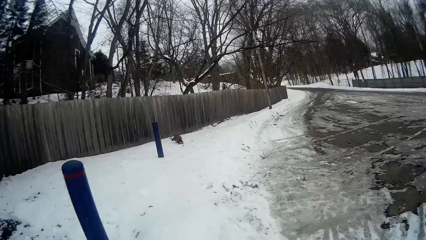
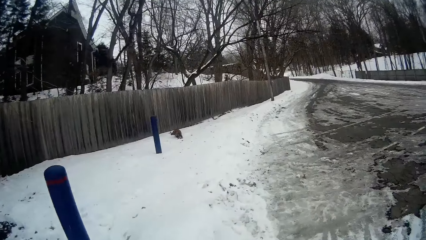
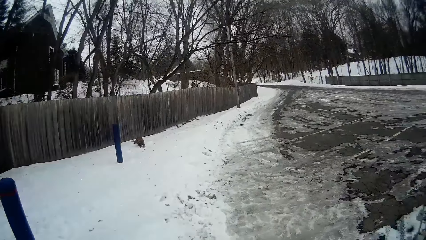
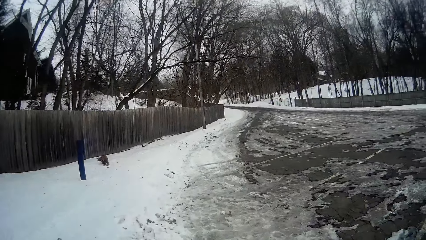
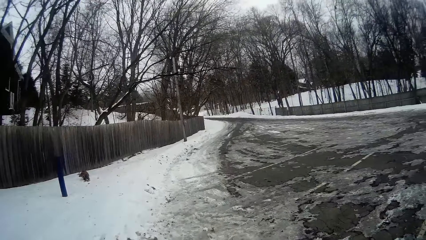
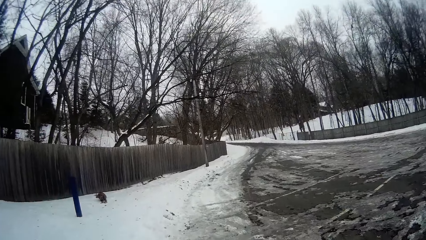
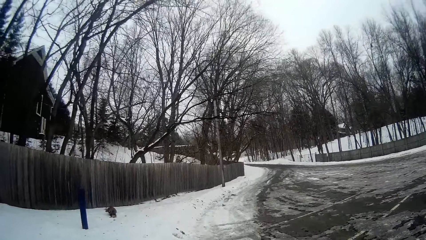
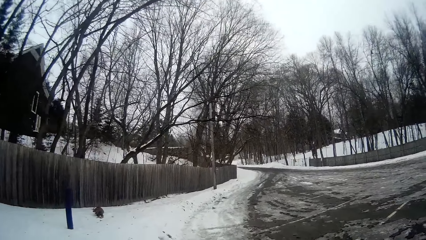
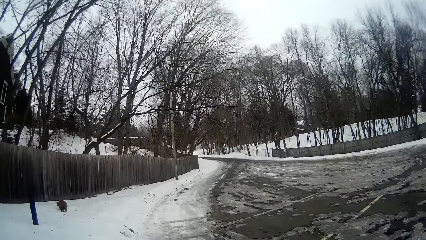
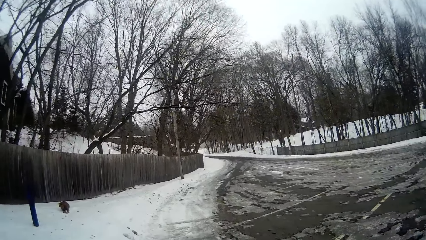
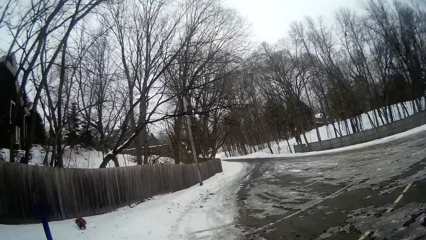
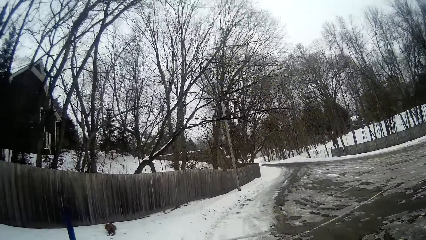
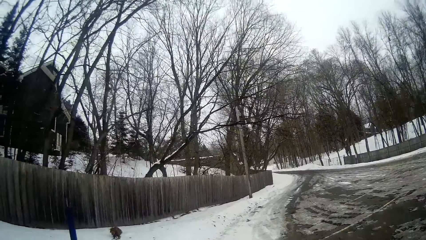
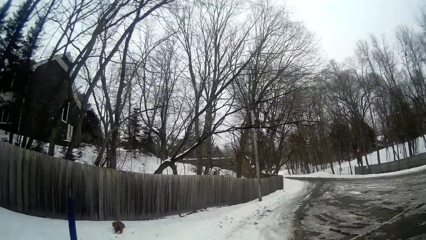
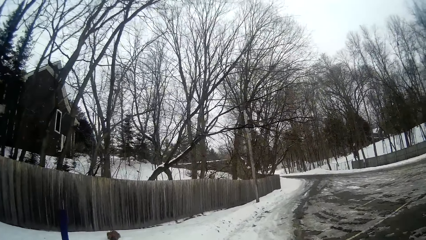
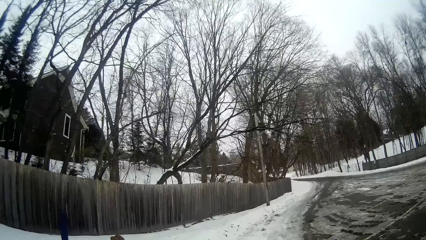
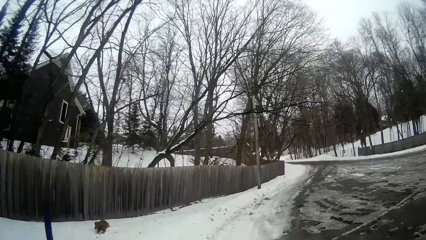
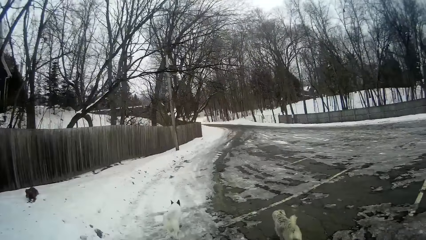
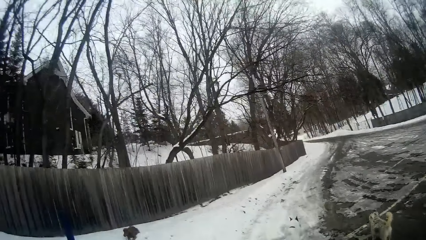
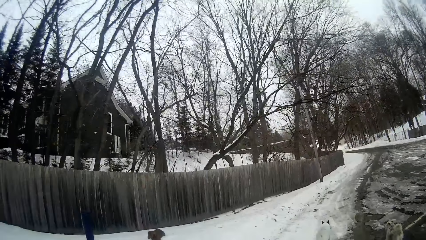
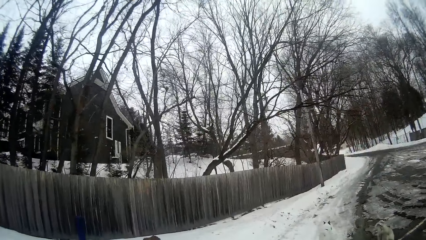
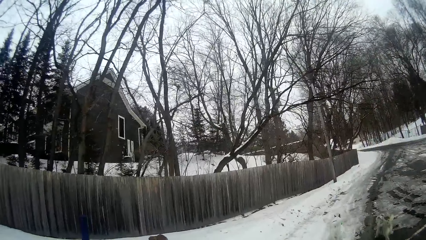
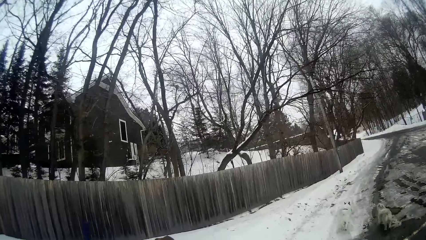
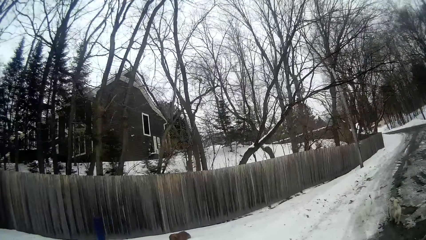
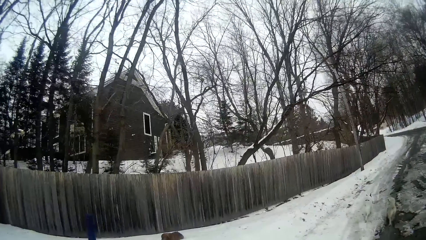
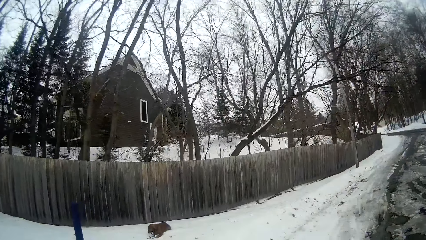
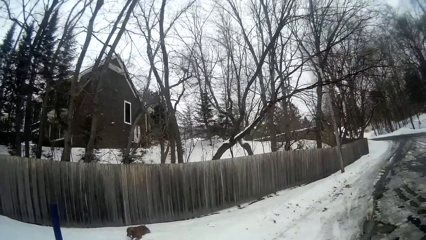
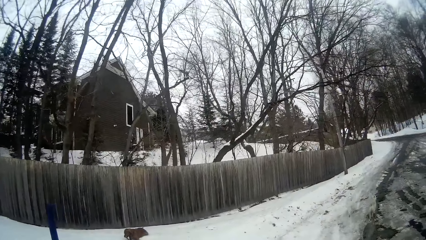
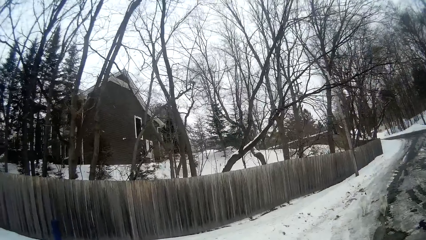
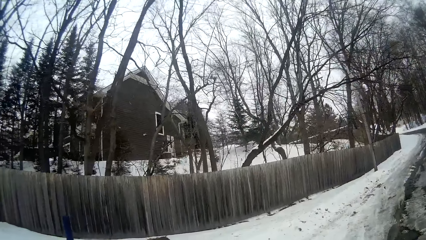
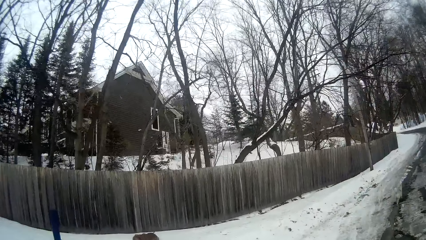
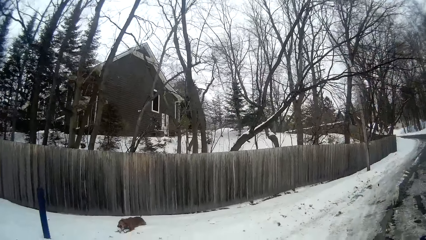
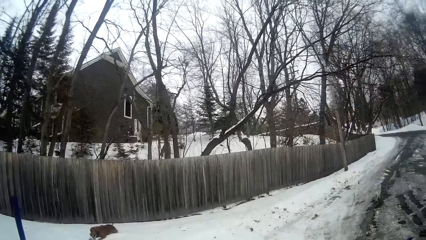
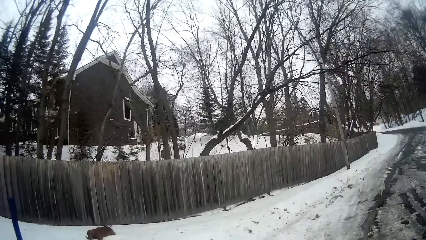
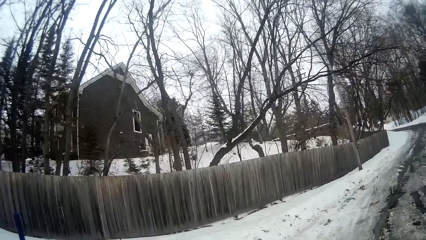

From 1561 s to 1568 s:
The camera wearer walks on a path with little or no snow.

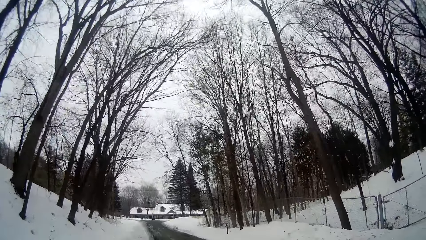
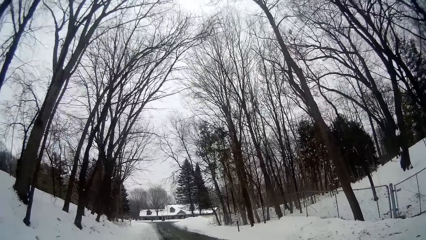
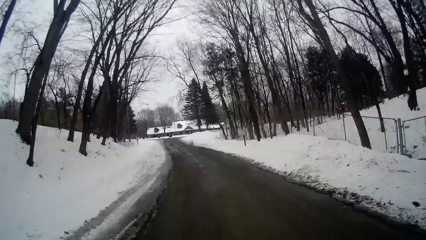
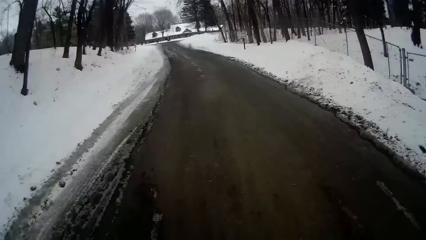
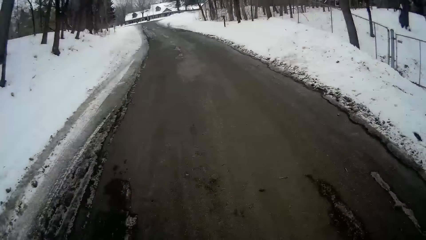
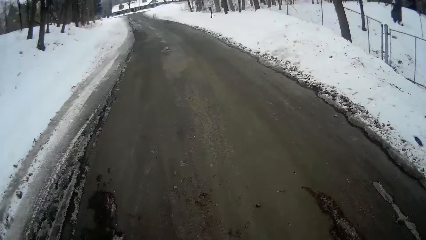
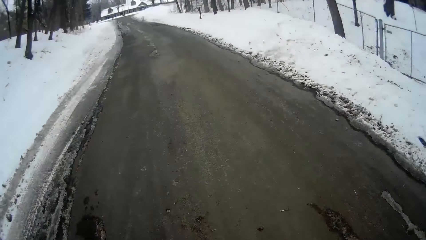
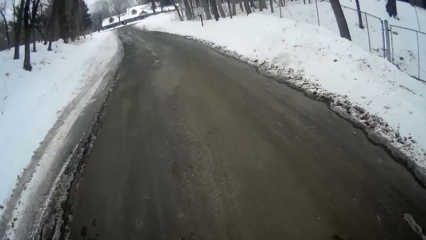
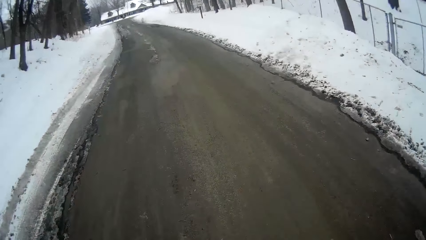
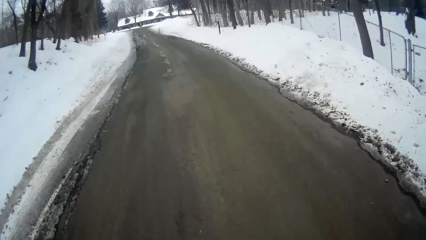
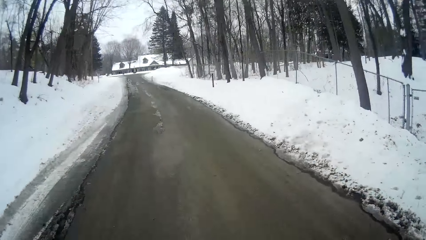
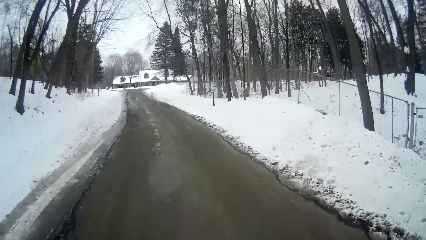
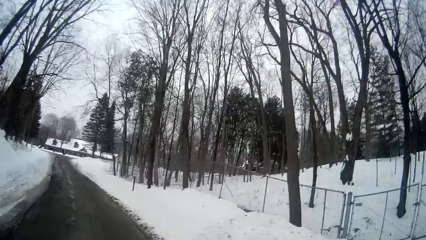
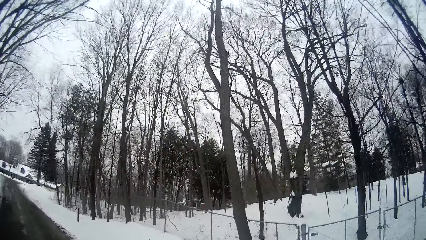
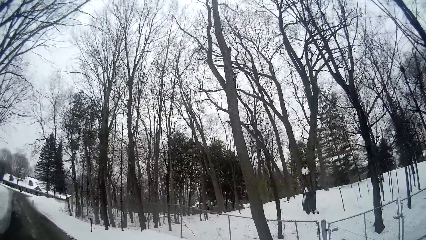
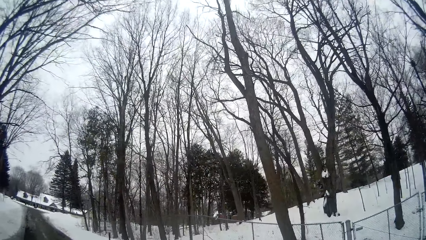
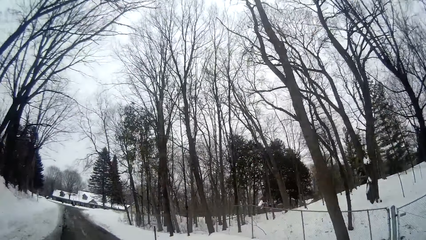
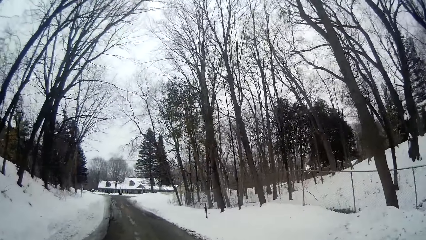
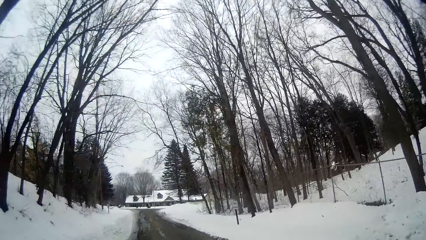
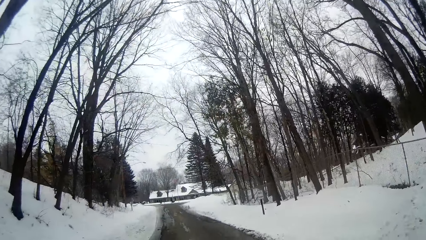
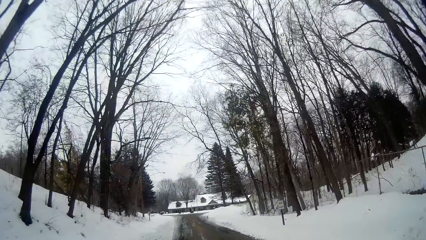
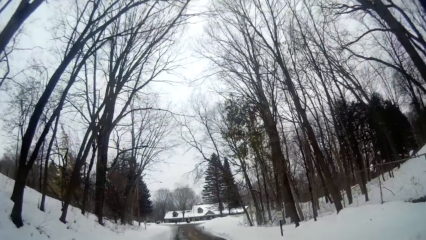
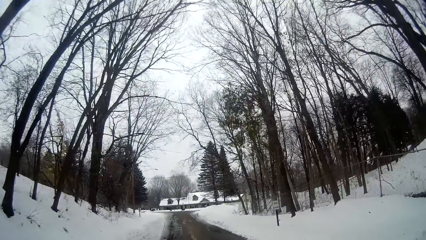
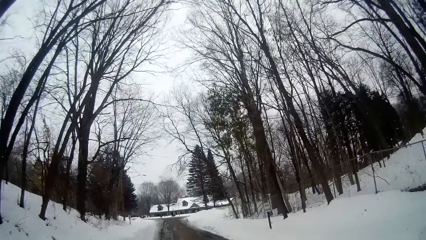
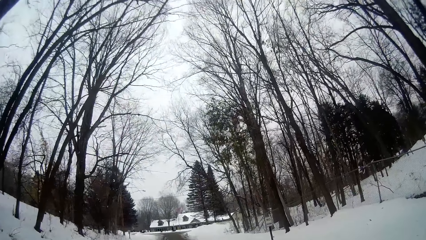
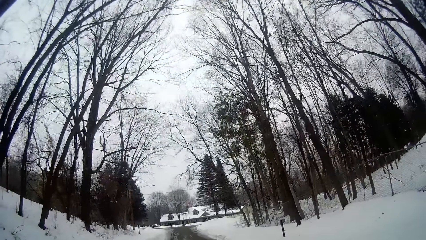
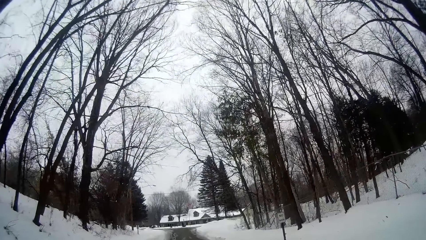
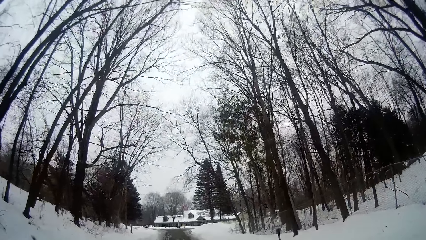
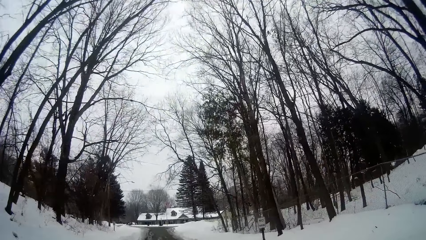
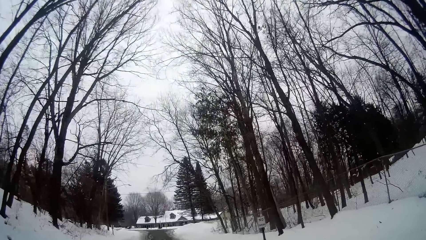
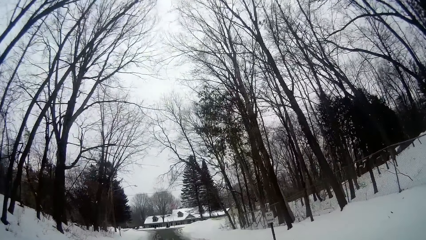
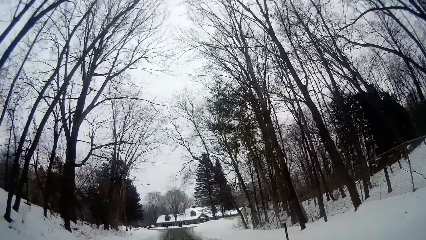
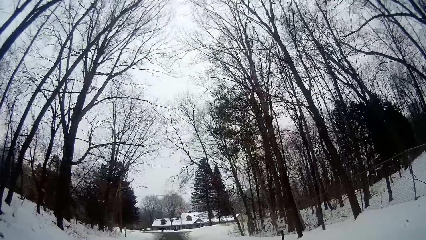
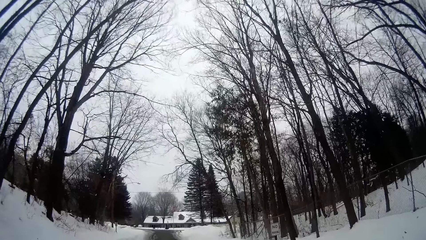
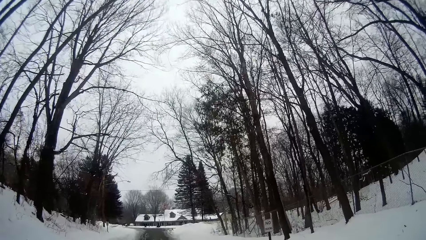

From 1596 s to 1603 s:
The camera wearer walks on the road.
